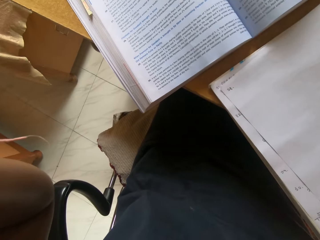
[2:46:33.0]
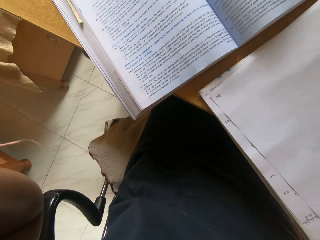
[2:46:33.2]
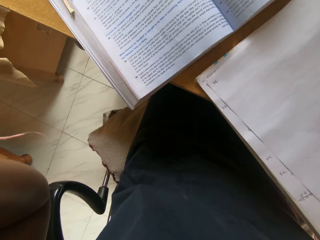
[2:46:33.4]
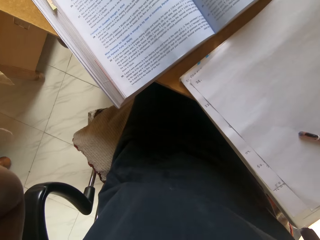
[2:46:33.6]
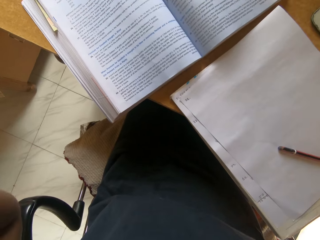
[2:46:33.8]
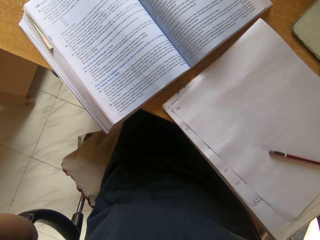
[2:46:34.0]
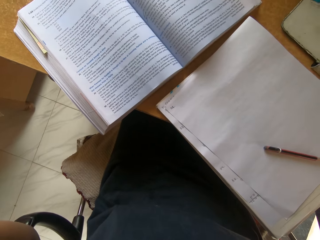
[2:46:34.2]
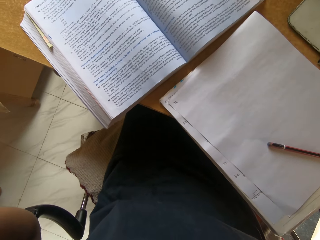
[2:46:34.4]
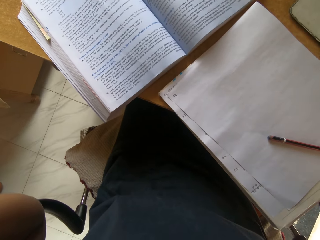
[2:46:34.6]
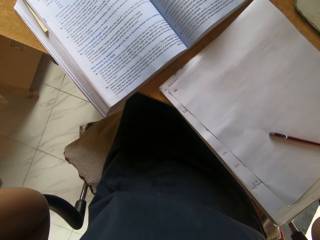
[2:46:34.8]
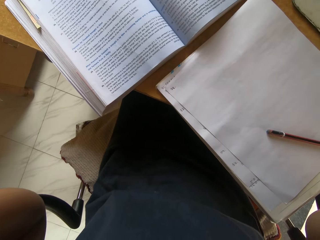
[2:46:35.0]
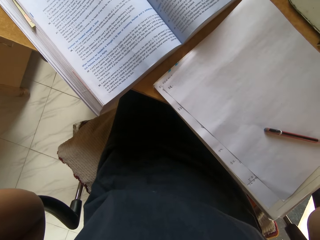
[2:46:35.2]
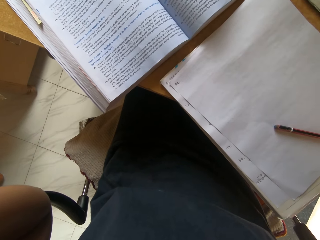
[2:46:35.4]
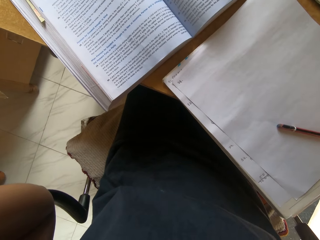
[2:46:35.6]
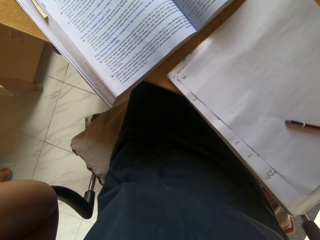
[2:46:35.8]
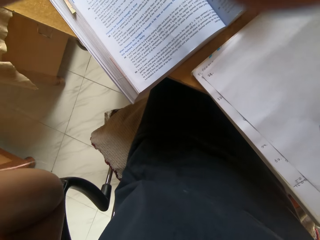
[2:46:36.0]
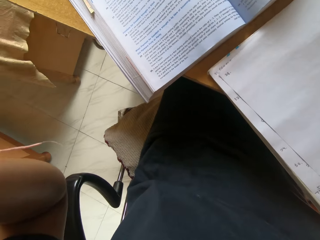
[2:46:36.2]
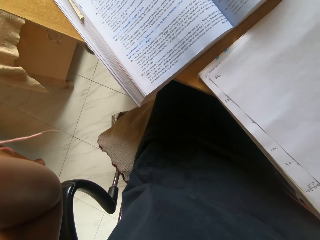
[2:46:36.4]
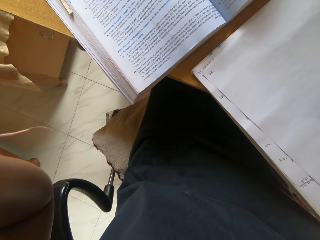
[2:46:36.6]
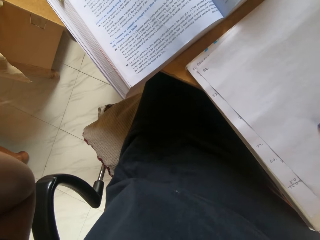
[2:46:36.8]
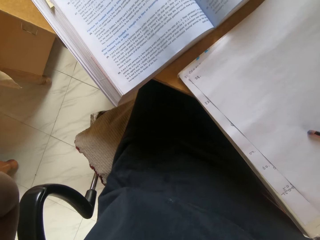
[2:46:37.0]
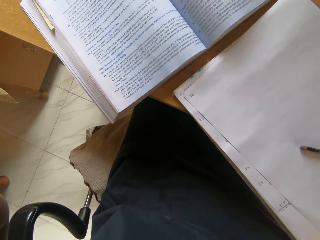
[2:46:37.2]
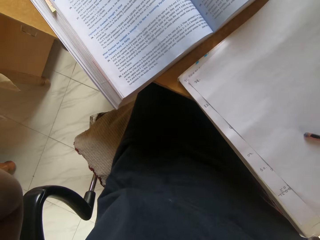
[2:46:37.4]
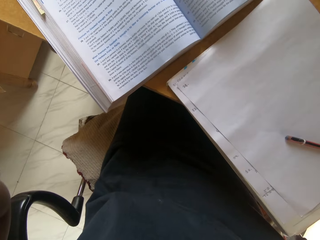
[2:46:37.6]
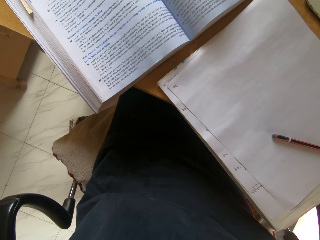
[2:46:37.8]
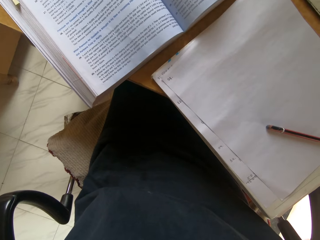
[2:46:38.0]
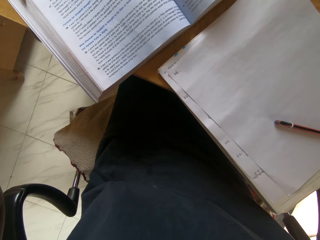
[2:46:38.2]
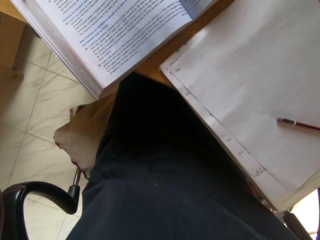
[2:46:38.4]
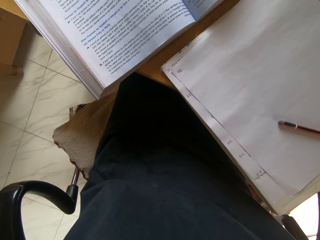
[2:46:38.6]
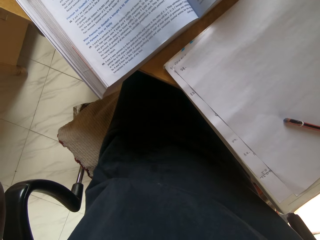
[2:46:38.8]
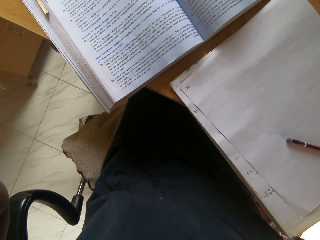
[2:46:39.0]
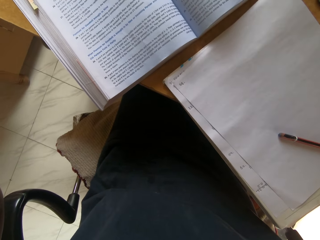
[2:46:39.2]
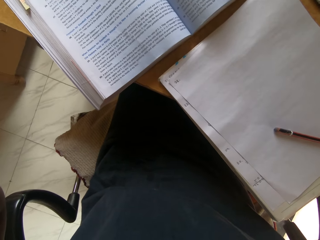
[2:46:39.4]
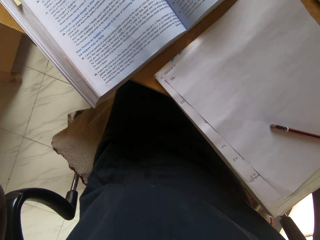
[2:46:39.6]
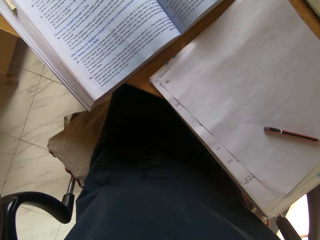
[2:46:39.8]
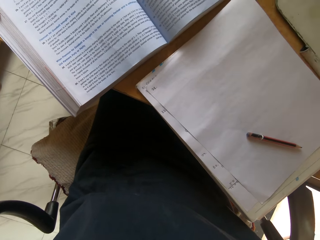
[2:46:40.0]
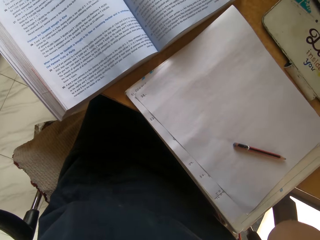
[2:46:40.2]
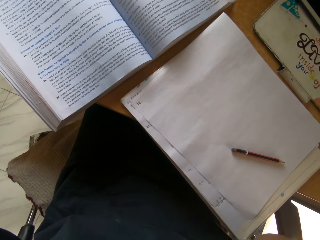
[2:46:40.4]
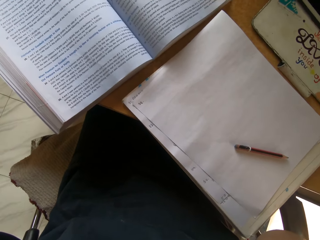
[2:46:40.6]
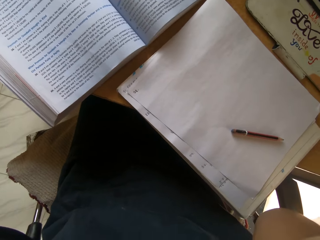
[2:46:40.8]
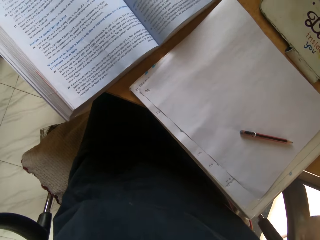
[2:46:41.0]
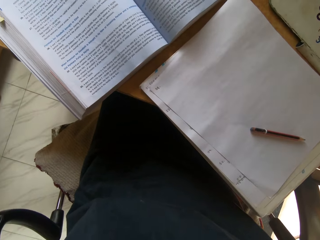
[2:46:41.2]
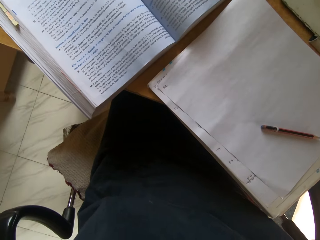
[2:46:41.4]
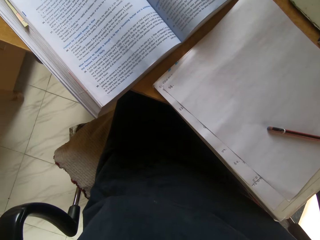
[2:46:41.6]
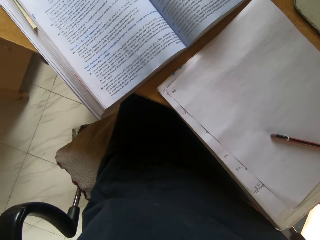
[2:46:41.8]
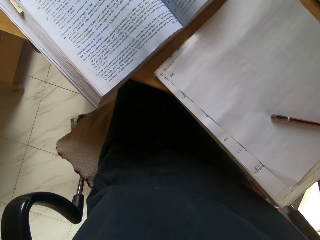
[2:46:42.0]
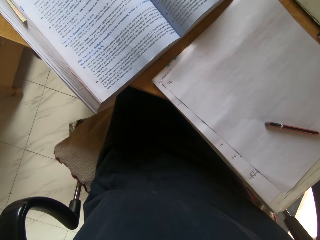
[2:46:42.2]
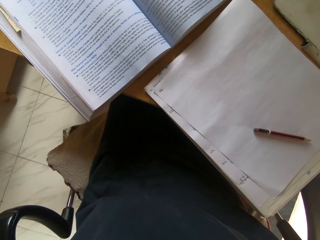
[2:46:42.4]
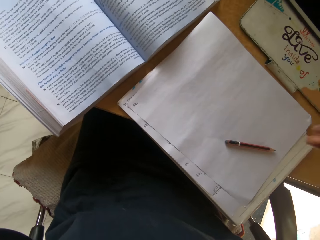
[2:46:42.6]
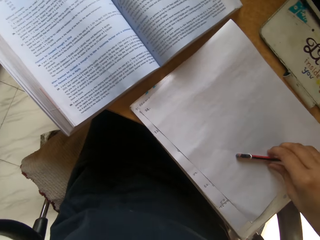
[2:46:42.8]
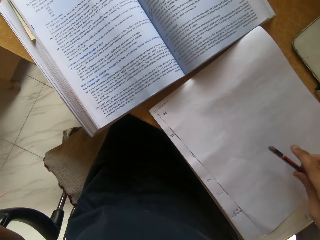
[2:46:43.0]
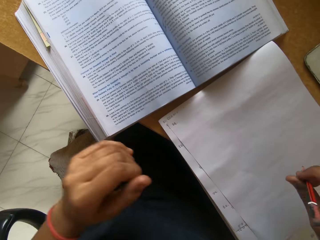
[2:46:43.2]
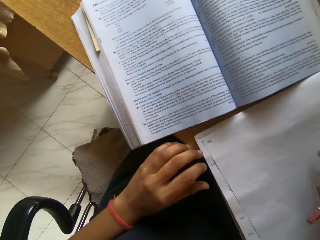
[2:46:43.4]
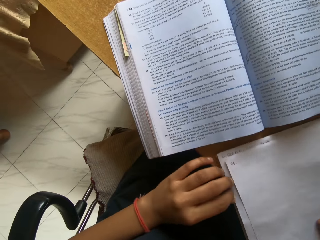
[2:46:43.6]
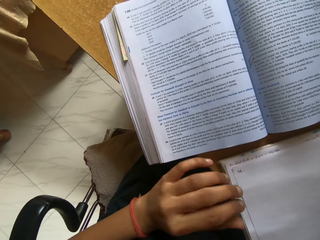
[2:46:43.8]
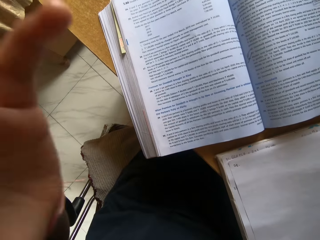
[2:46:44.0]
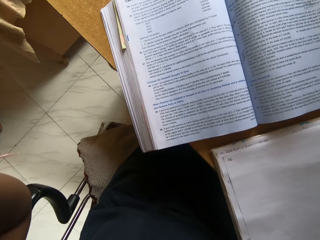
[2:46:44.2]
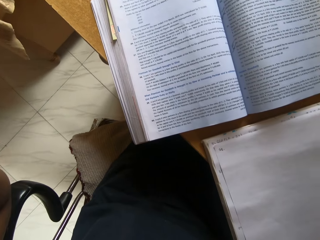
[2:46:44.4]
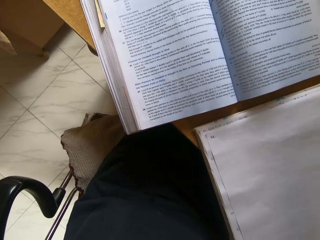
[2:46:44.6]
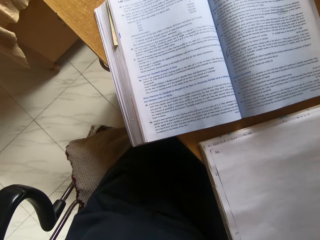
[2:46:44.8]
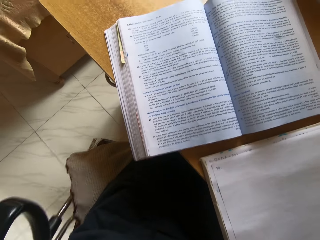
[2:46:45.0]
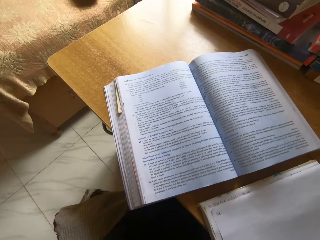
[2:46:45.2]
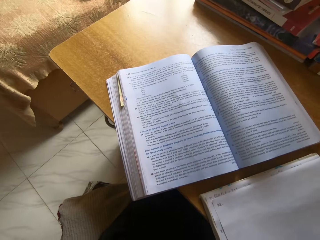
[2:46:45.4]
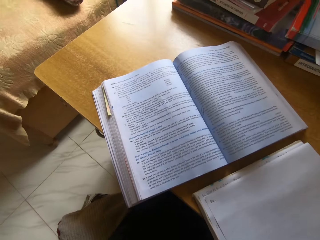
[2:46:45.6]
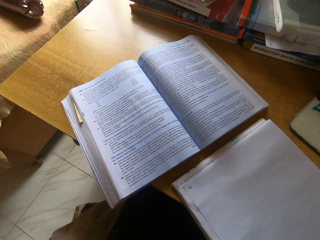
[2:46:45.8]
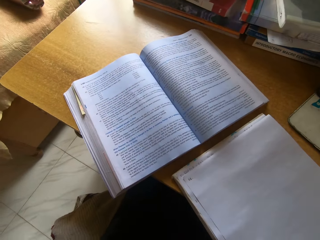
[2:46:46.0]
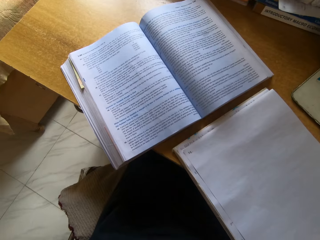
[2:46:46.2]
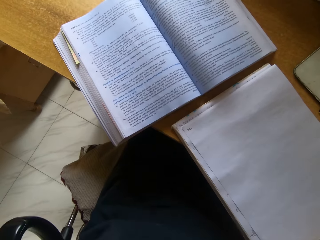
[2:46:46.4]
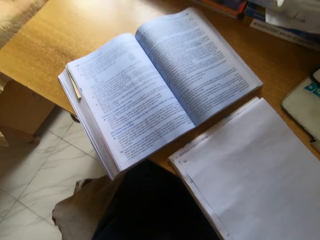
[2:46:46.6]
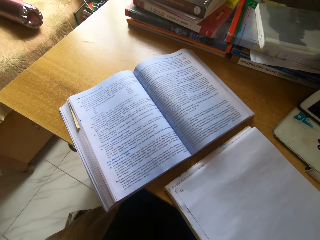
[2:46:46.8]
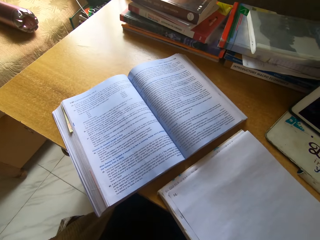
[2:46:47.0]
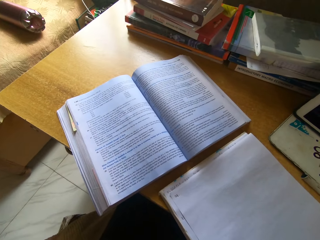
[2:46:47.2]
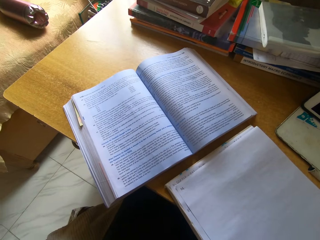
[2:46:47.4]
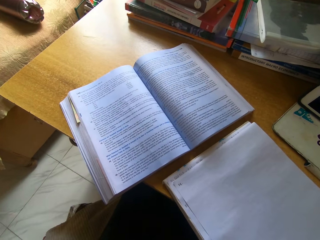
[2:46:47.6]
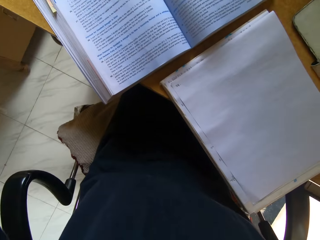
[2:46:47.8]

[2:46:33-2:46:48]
The camera wearer picks up a pencil. They adjust the camera.

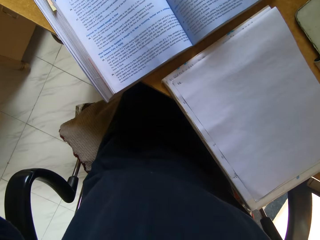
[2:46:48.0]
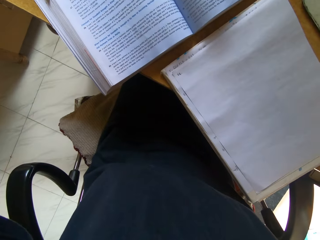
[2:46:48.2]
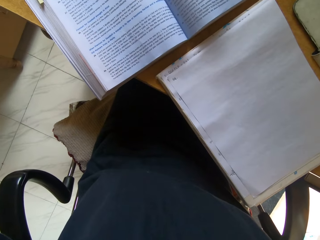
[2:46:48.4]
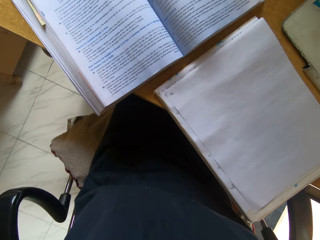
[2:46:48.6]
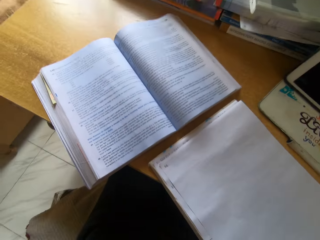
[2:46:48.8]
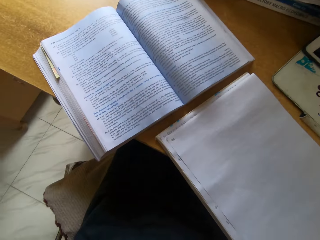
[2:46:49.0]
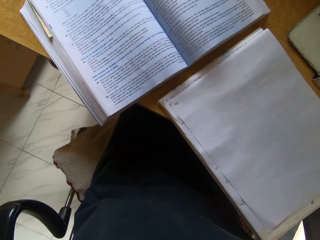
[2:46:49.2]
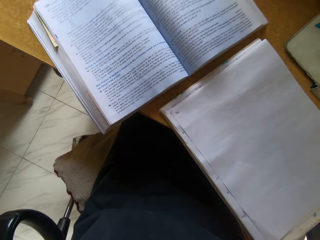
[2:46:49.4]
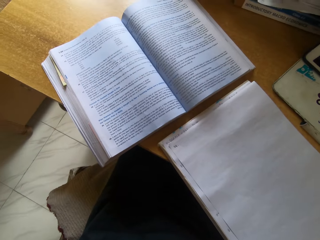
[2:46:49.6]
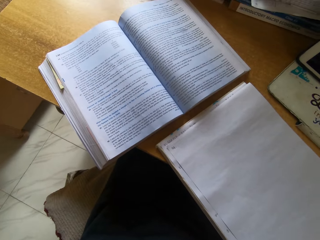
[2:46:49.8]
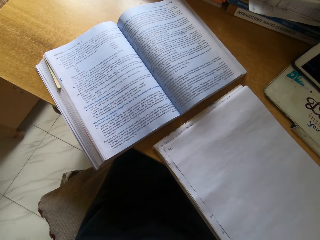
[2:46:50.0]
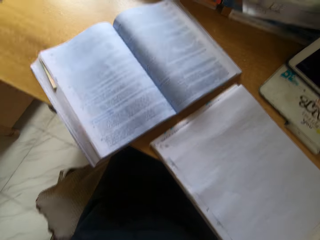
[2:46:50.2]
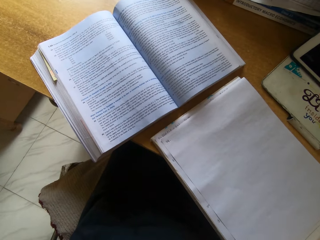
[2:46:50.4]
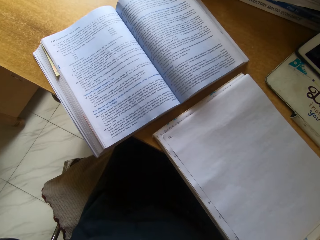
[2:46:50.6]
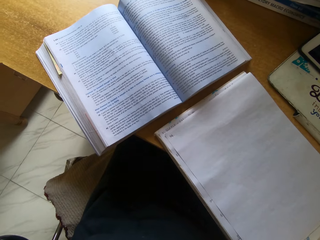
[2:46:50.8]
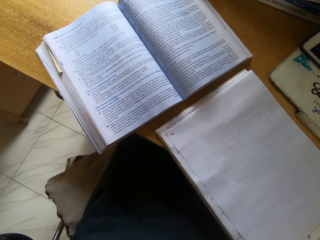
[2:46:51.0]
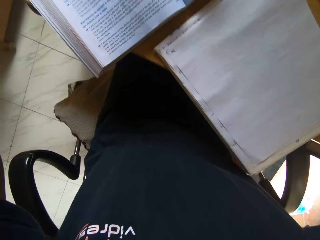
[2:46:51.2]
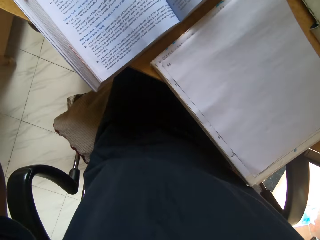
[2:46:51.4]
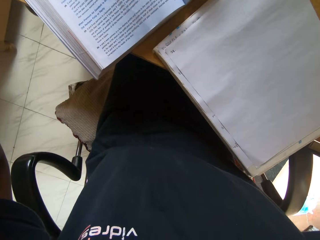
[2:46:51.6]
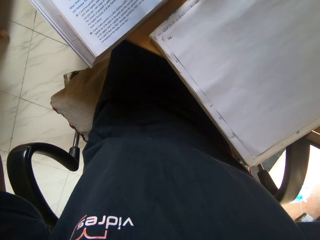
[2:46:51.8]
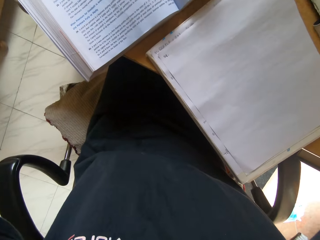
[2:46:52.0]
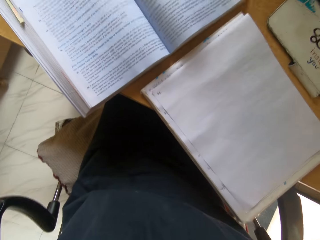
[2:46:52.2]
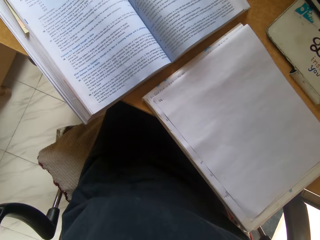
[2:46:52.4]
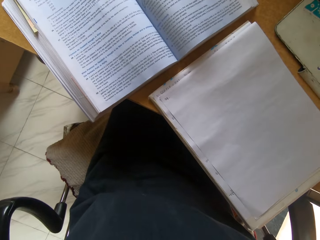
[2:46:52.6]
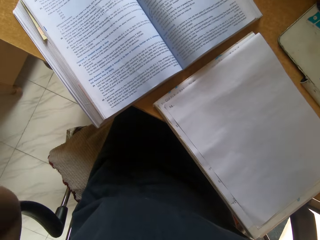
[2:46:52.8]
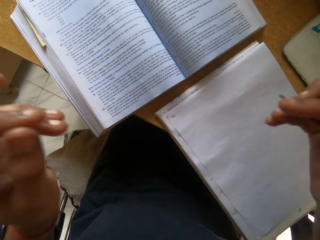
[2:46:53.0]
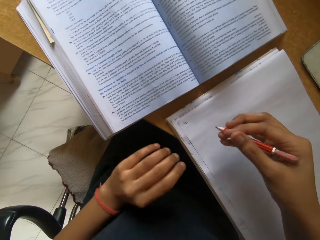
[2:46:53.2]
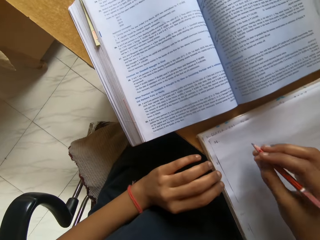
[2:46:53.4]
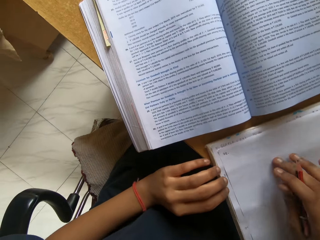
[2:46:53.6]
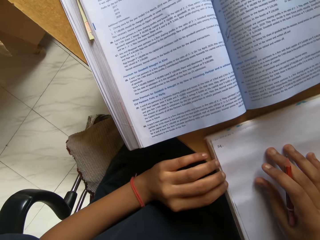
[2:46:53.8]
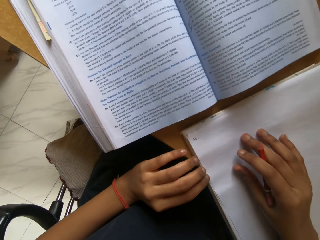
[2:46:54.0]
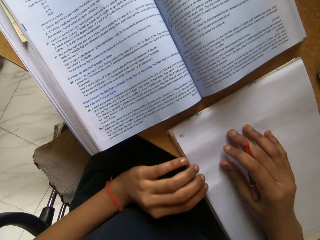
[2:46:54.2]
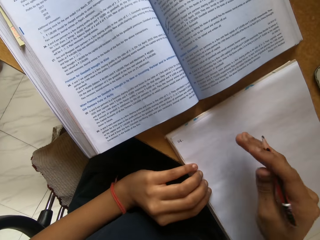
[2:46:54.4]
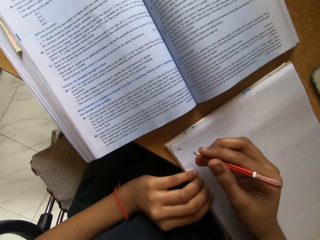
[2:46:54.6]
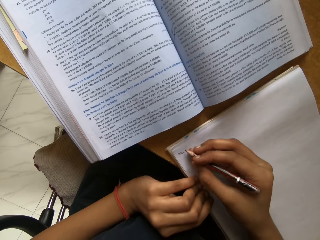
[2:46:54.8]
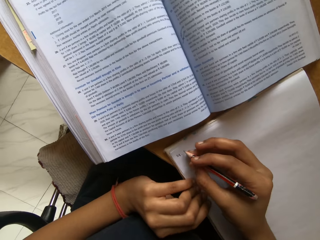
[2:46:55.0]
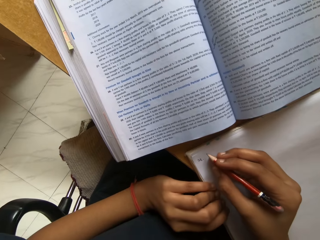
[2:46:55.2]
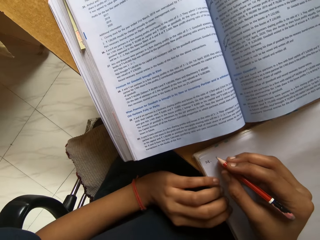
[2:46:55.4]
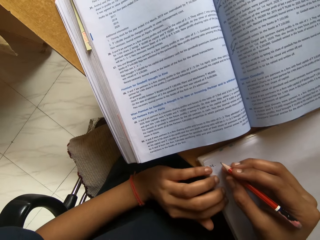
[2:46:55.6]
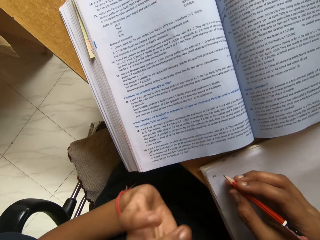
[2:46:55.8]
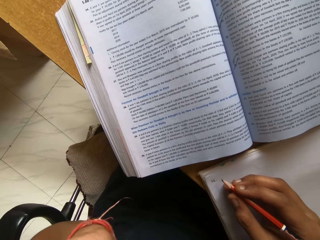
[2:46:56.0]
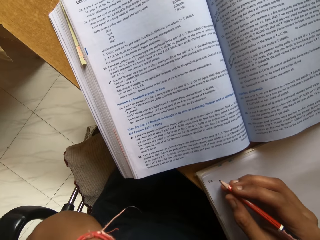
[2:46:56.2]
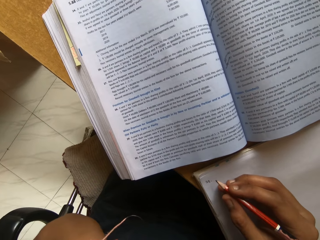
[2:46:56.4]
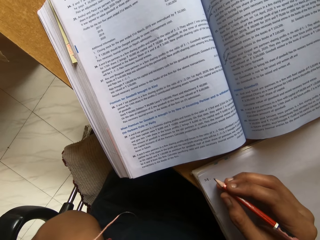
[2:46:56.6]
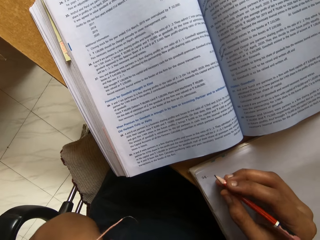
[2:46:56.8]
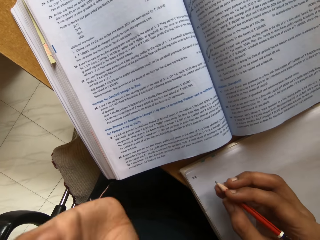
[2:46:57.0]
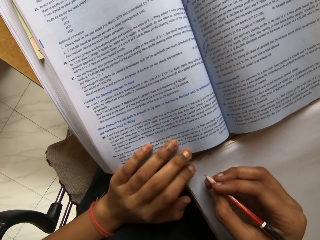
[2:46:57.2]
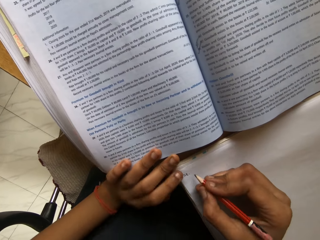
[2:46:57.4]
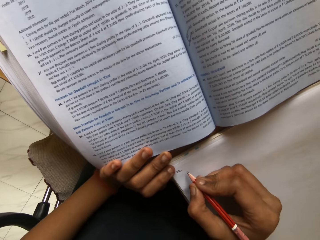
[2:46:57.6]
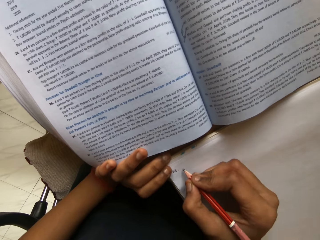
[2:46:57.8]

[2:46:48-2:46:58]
The camera wearer handles a camera. They write with a pencil.
